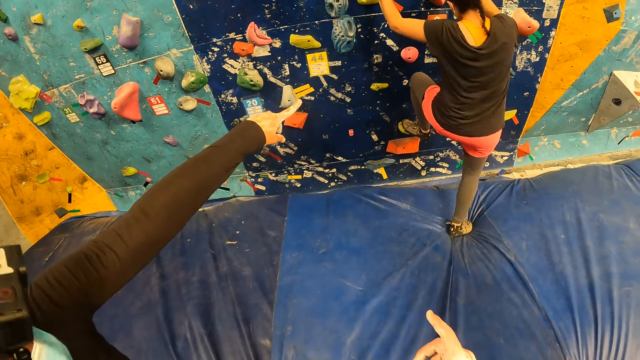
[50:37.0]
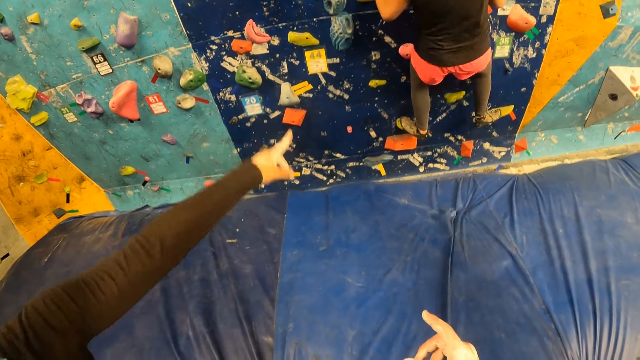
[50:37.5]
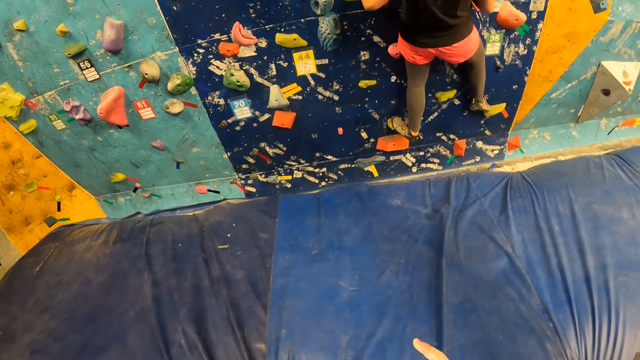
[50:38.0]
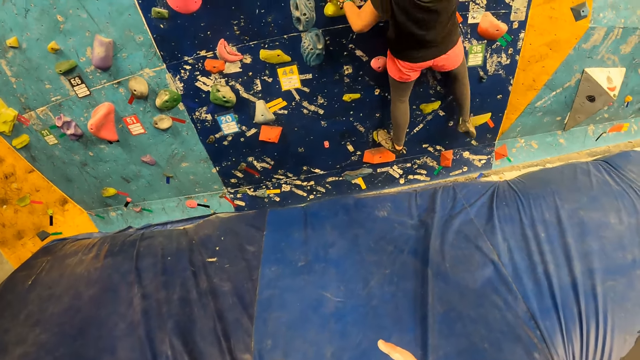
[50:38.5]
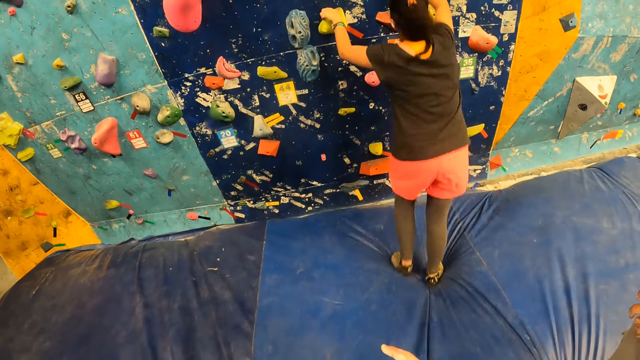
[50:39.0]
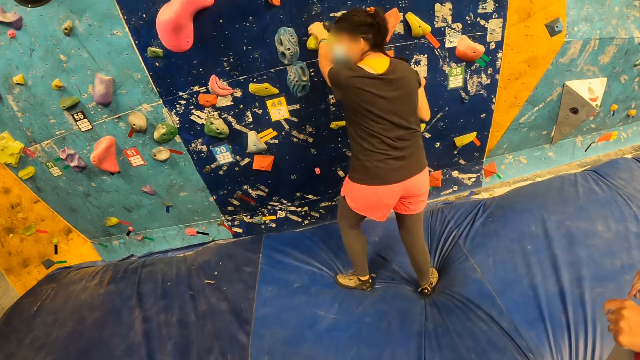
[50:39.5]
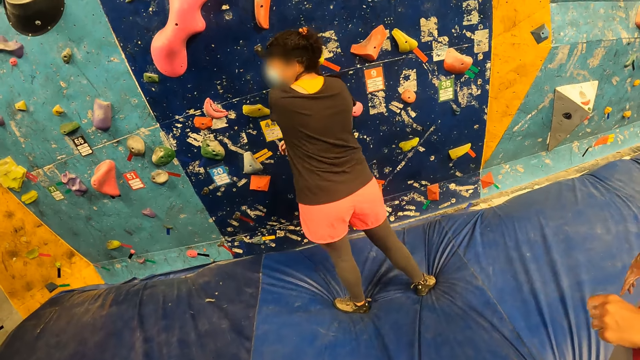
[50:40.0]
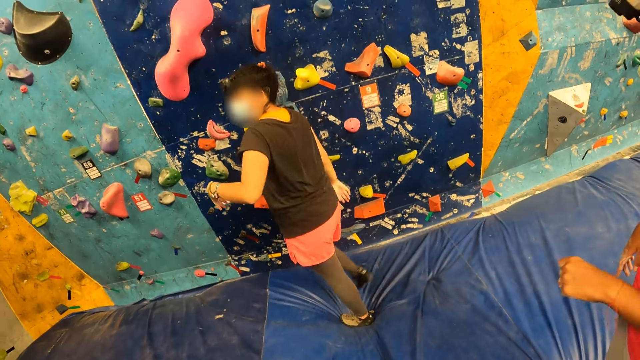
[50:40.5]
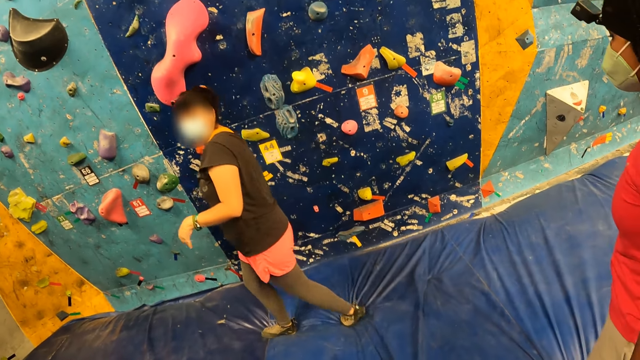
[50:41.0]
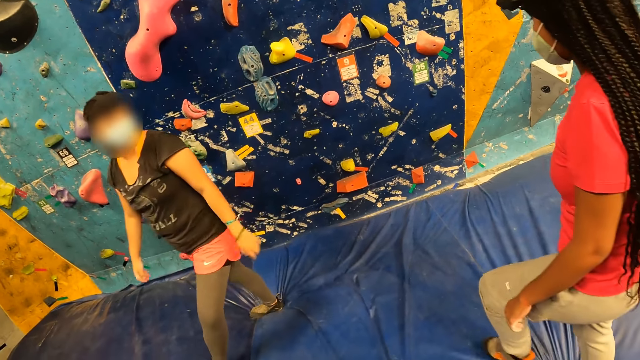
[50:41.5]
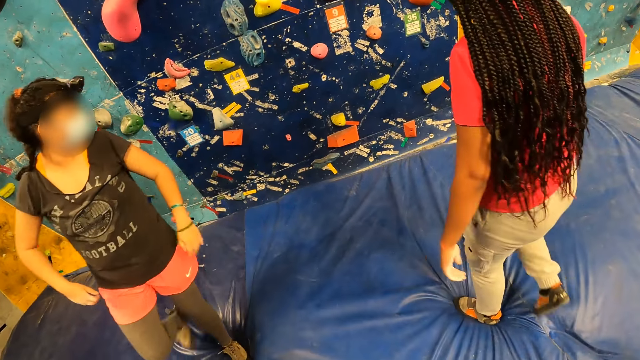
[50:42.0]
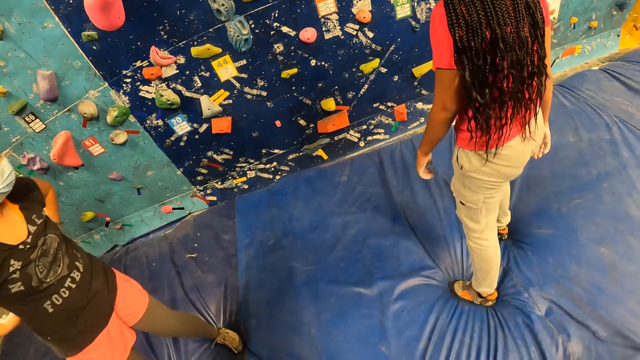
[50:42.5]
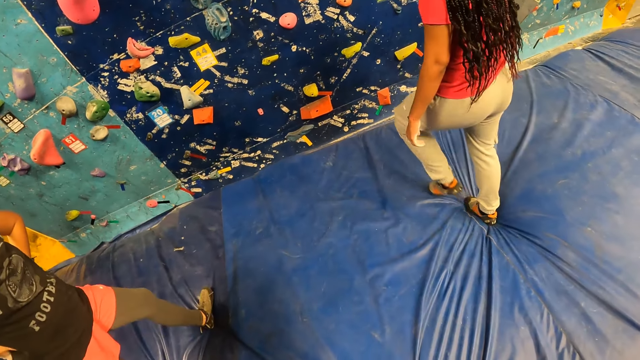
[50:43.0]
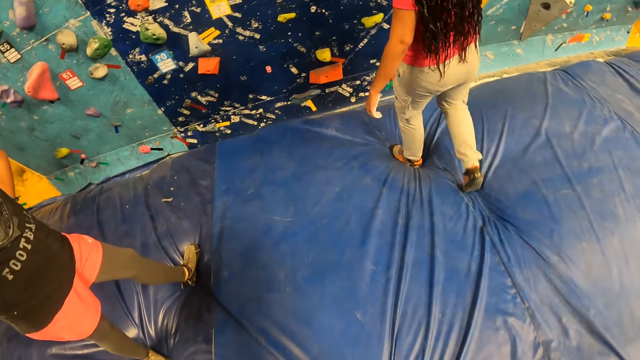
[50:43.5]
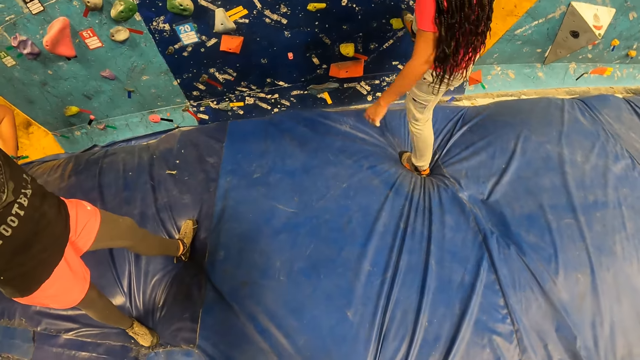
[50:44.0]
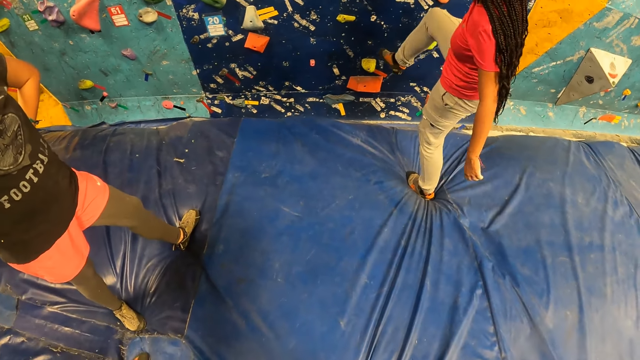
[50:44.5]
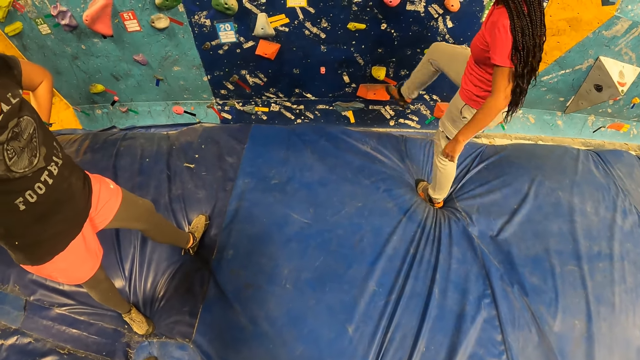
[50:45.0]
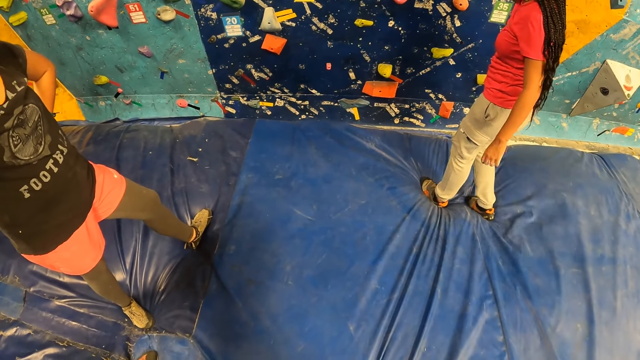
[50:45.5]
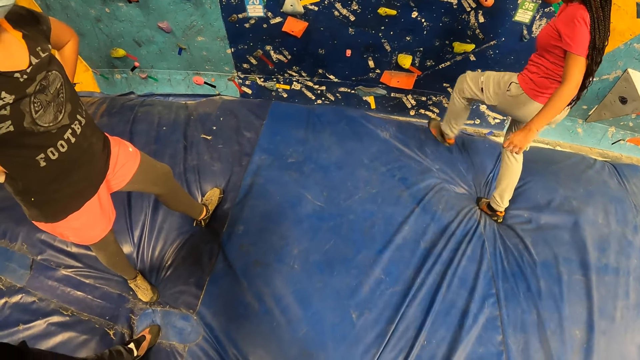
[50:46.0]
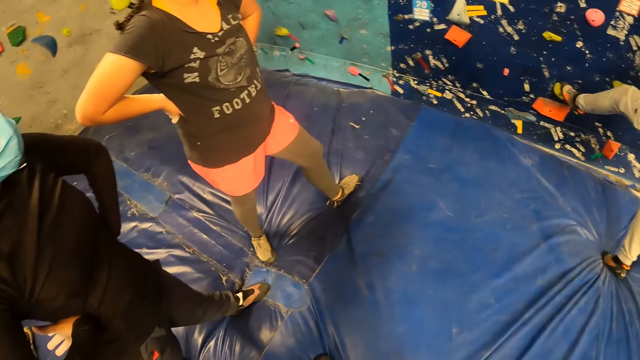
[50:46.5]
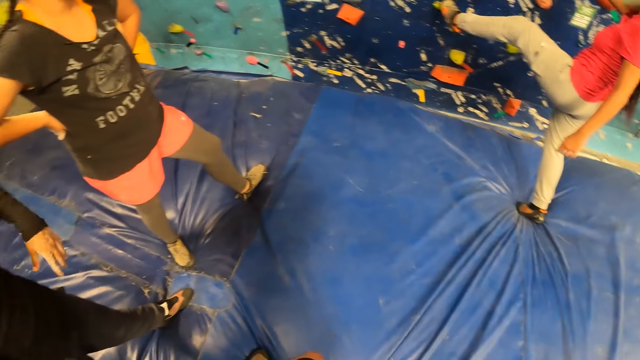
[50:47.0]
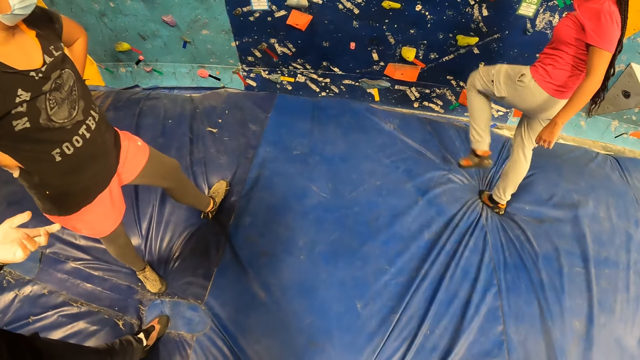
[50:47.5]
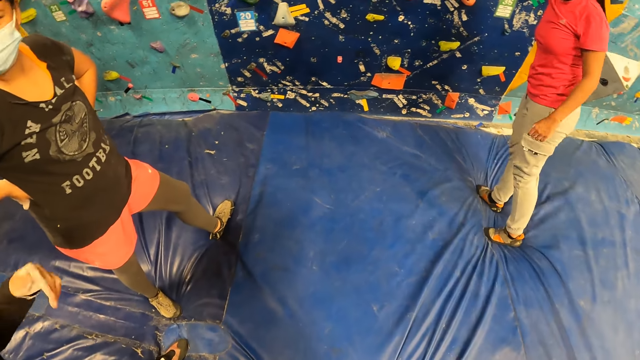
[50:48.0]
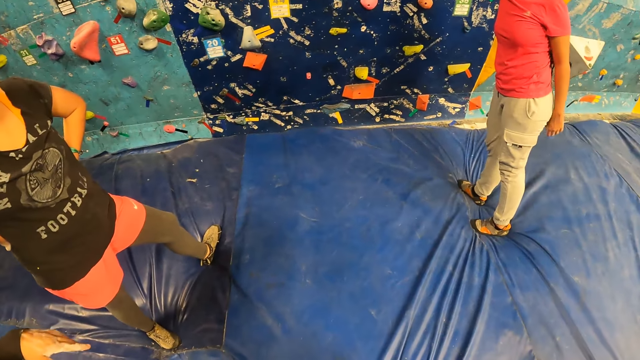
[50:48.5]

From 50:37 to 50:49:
The woman jumps on the foam. The camera wearer looks around. The other woman touches the rock wall with her right leg.

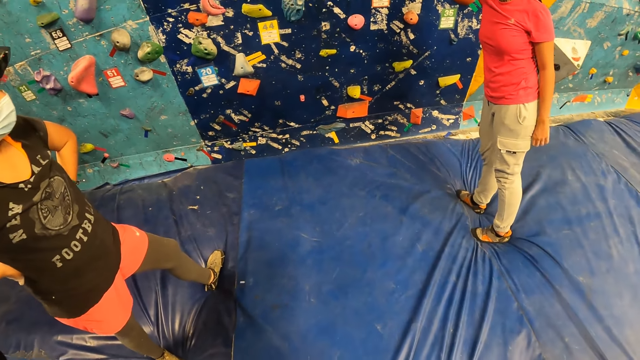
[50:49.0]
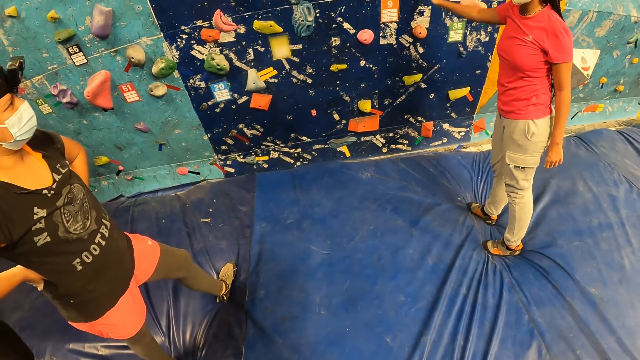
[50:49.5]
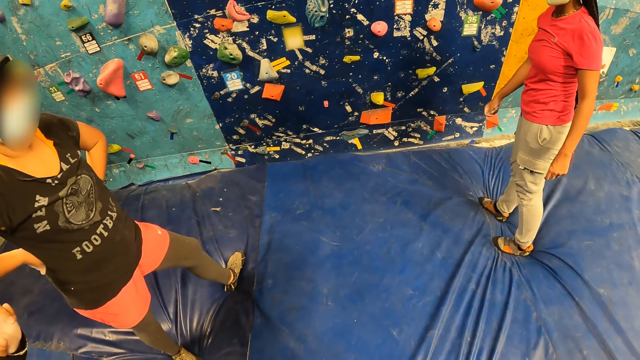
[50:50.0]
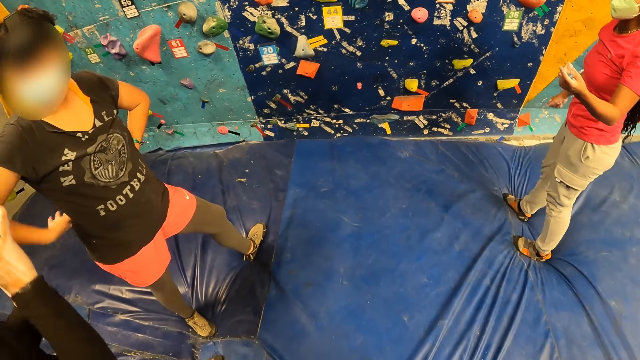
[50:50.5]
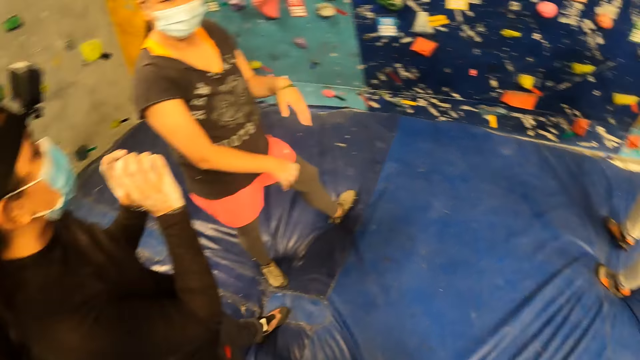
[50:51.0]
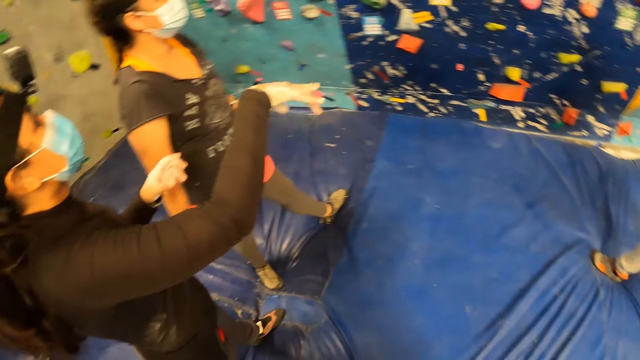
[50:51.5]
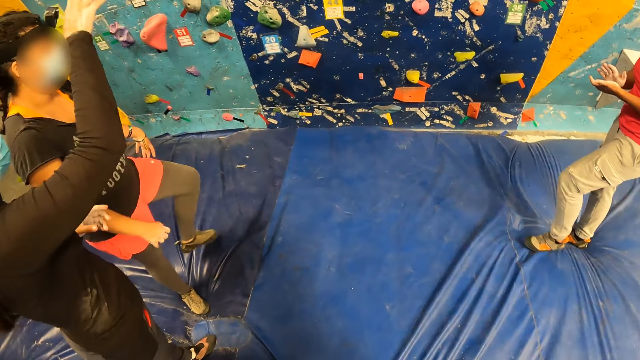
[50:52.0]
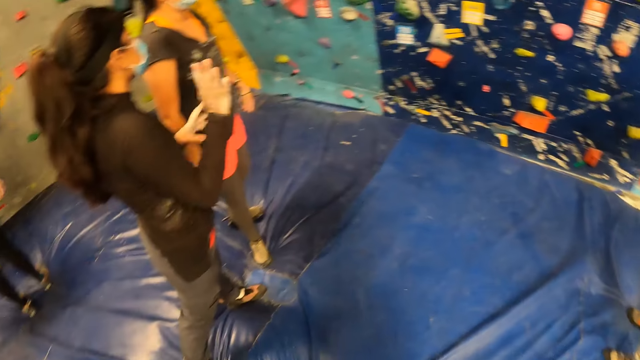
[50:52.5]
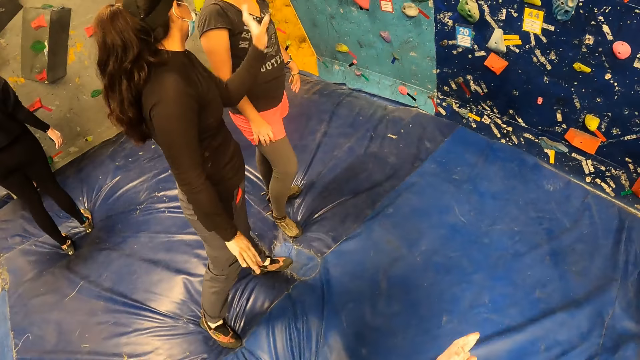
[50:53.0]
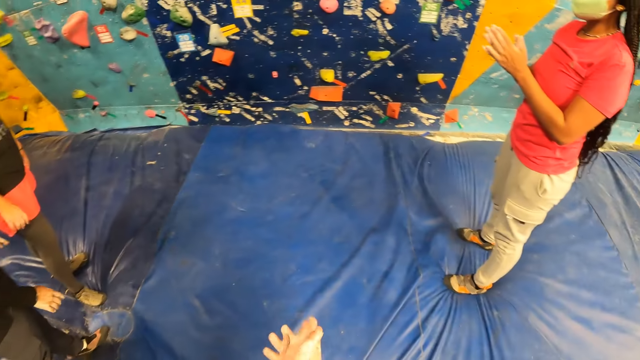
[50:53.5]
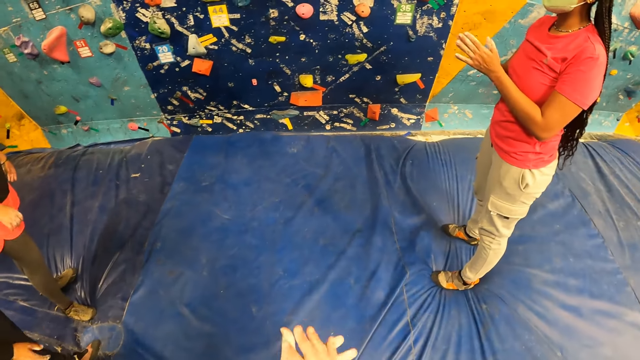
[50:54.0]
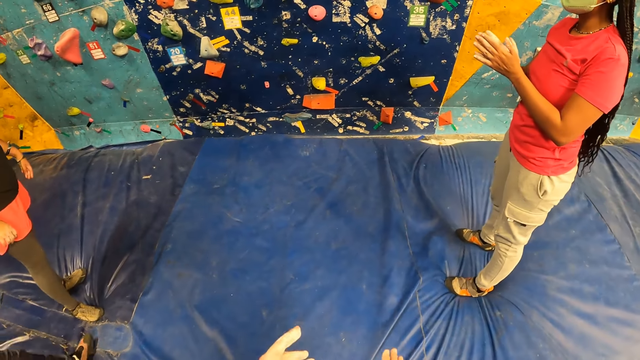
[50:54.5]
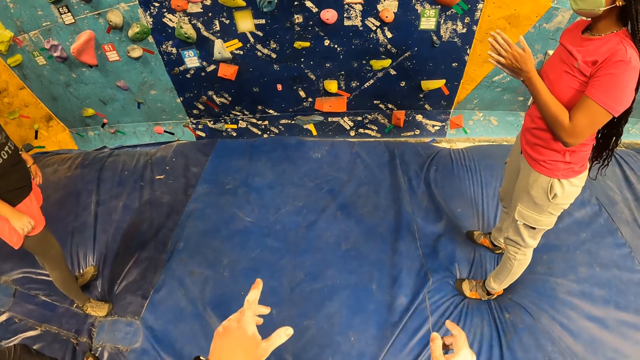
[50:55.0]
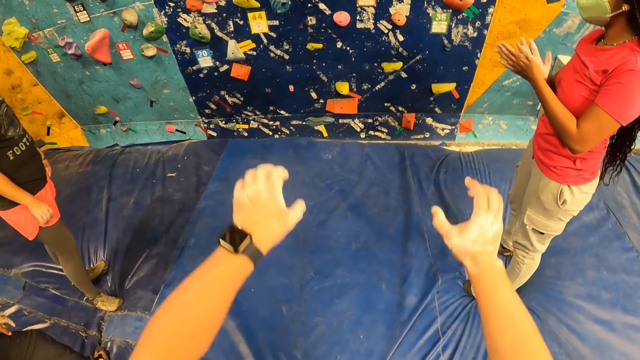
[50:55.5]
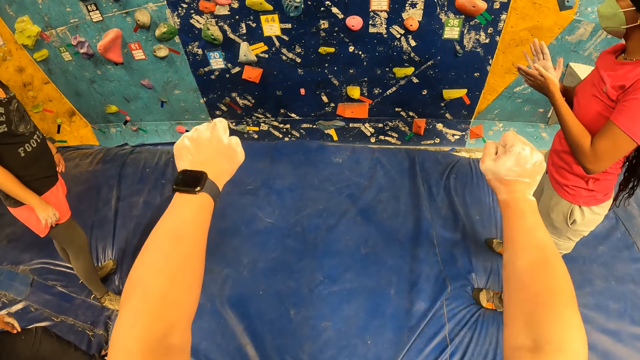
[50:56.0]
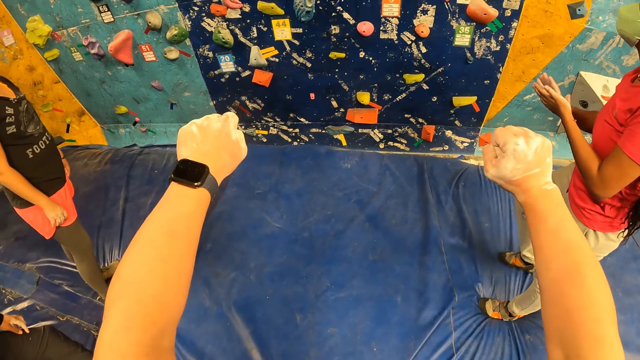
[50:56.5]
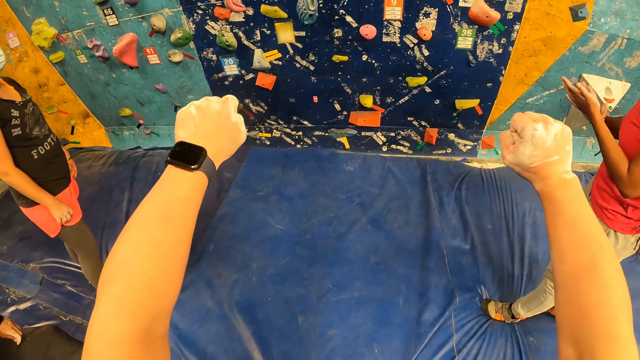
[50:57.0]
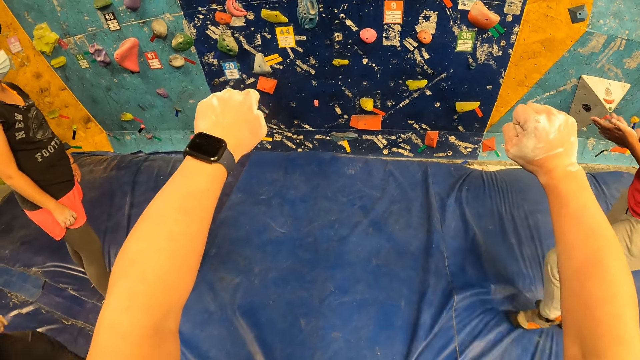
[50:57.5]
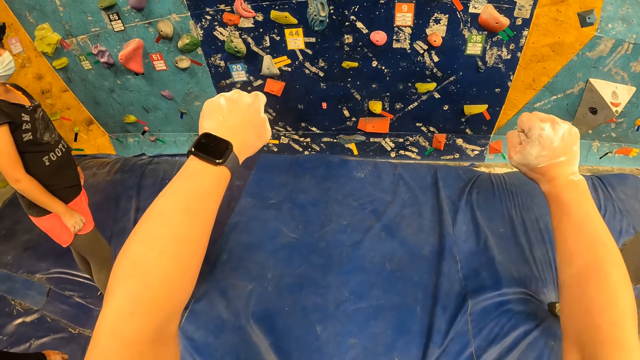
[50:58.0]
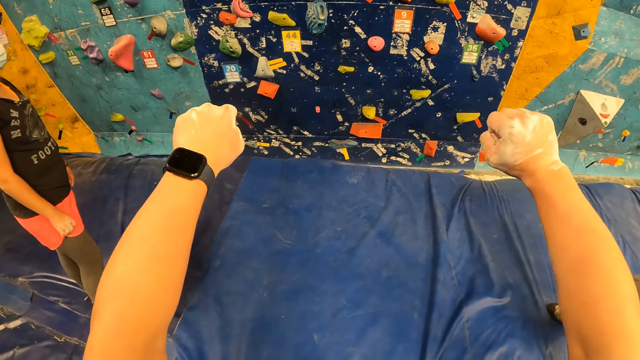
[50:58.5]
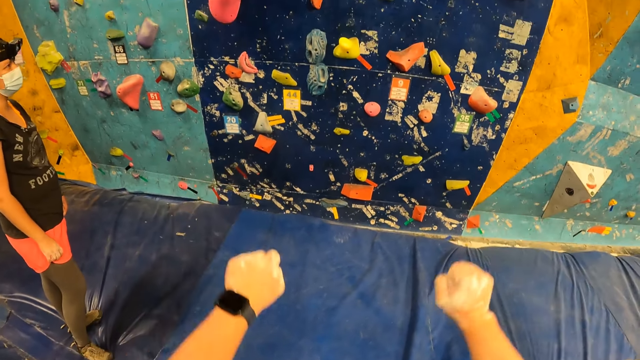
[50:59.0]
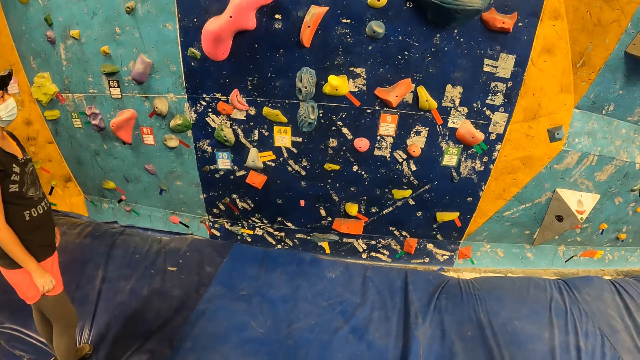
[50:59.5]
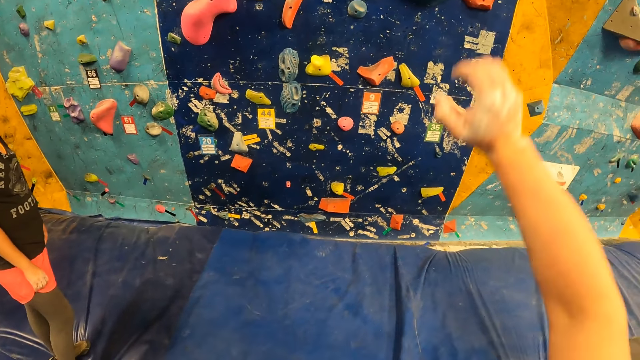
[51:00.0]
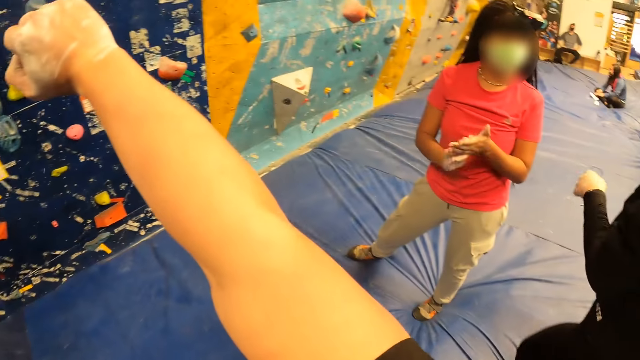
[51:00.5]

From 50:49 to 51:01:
The camera wearer talks to a woman. They stretch both hands forward.
